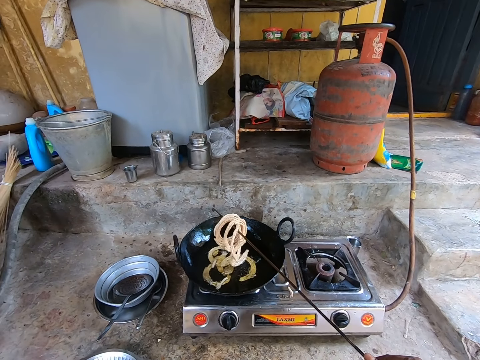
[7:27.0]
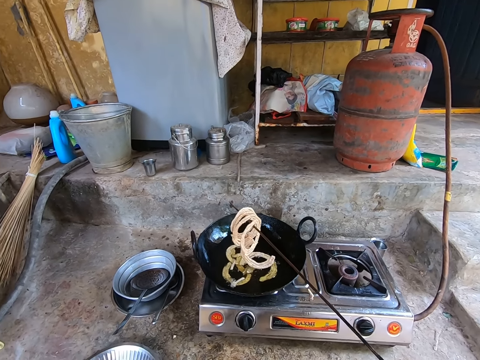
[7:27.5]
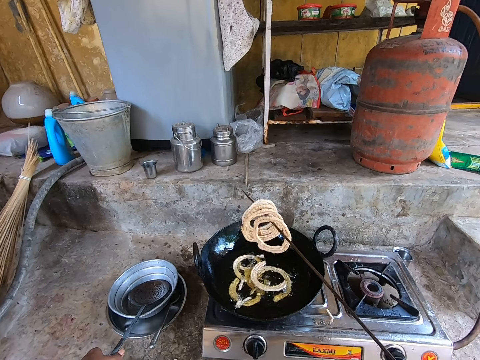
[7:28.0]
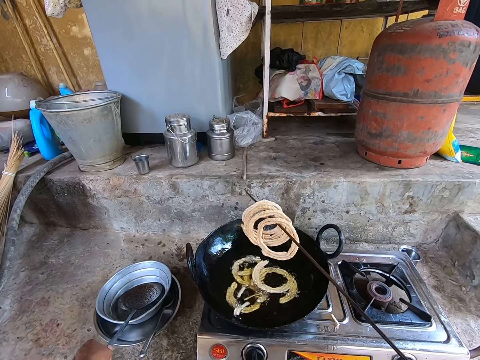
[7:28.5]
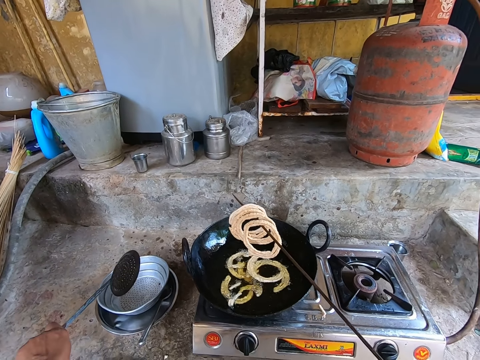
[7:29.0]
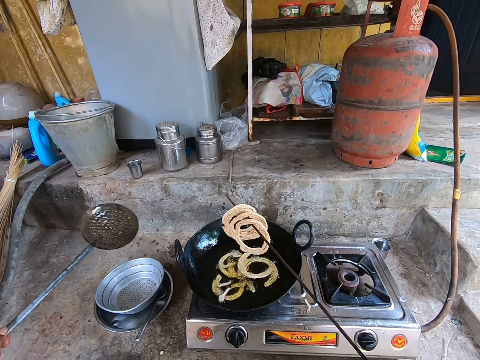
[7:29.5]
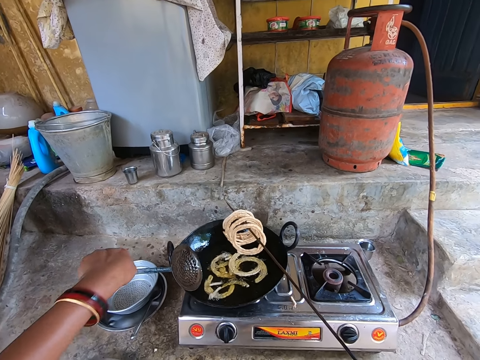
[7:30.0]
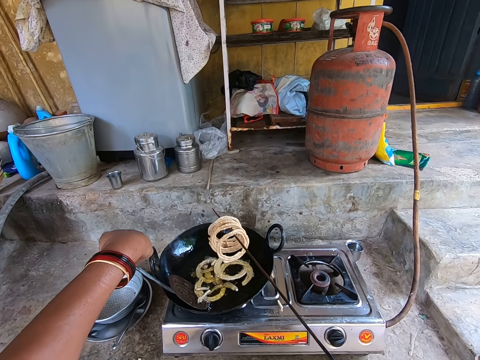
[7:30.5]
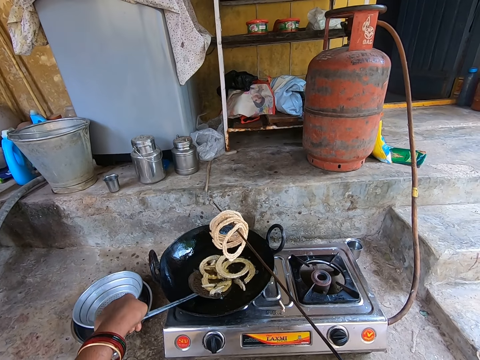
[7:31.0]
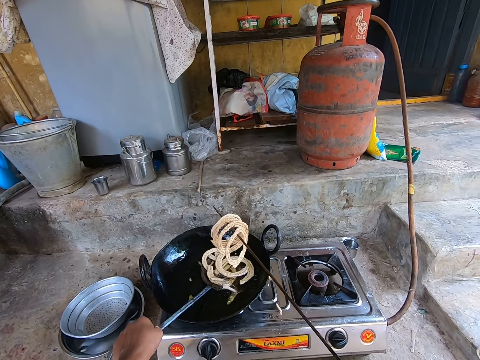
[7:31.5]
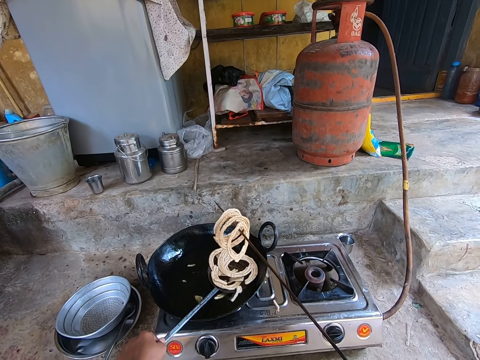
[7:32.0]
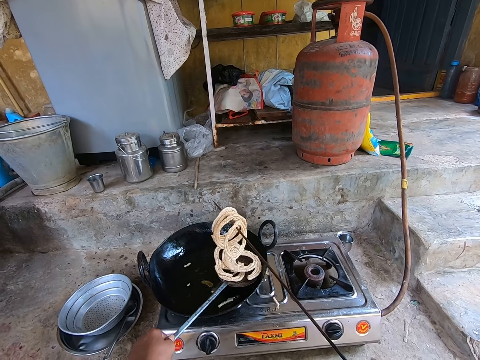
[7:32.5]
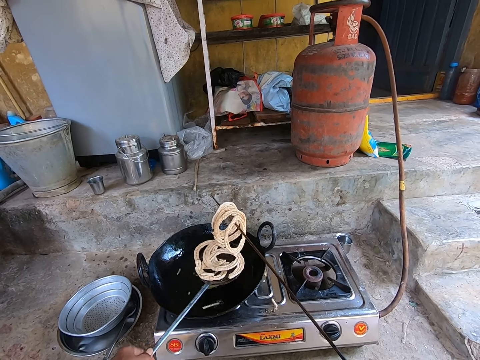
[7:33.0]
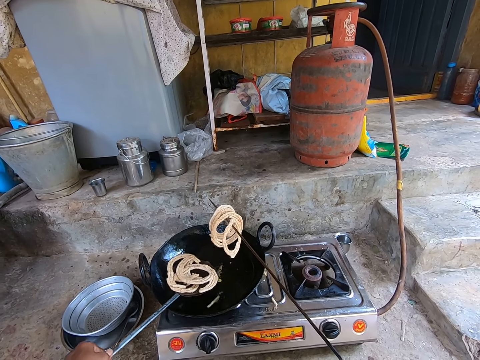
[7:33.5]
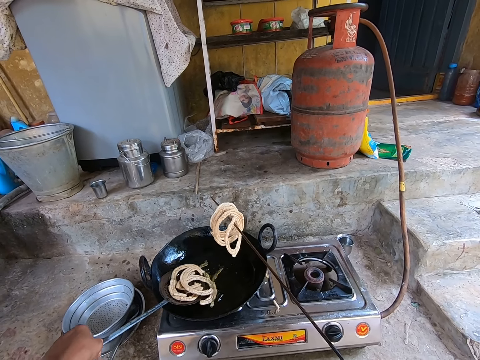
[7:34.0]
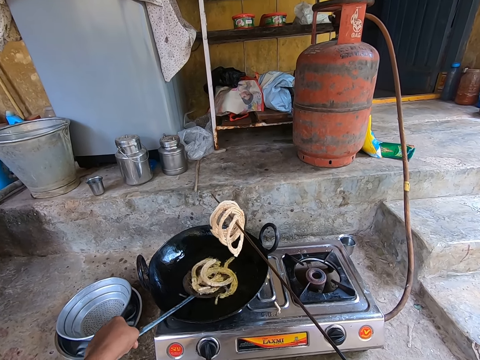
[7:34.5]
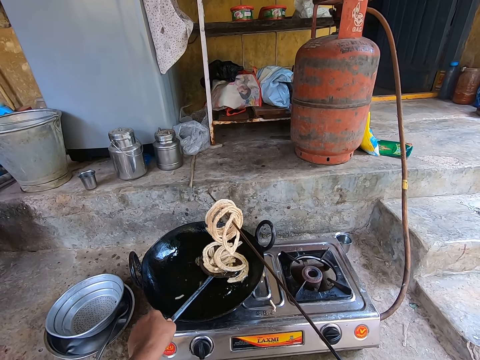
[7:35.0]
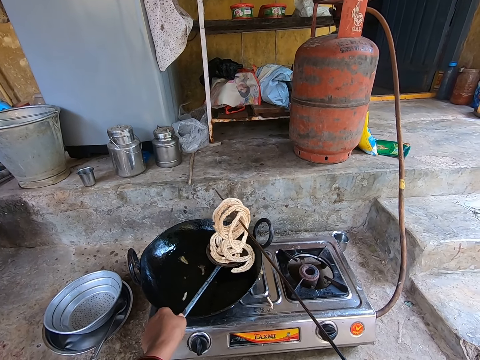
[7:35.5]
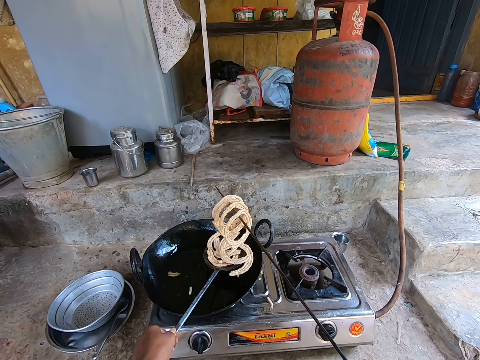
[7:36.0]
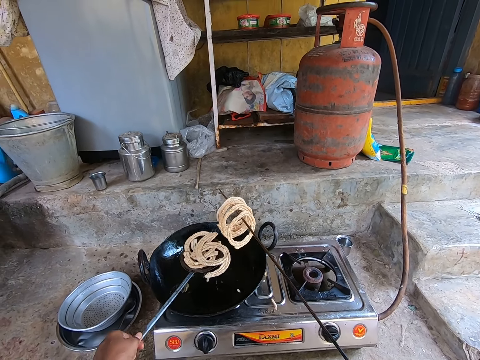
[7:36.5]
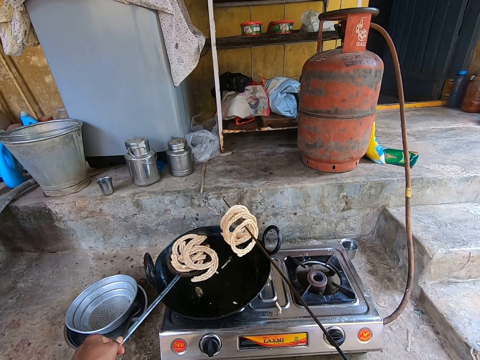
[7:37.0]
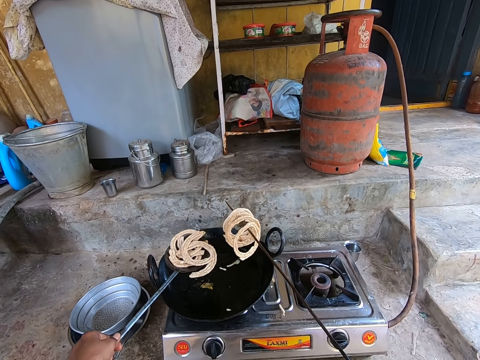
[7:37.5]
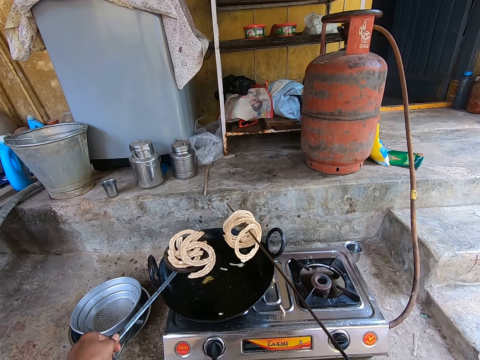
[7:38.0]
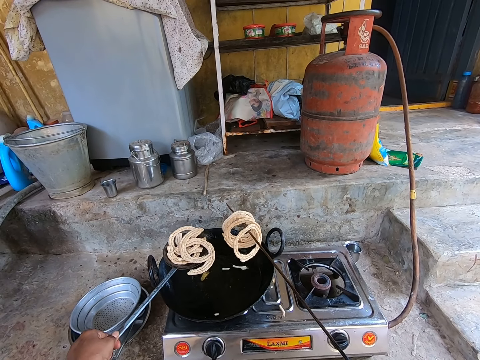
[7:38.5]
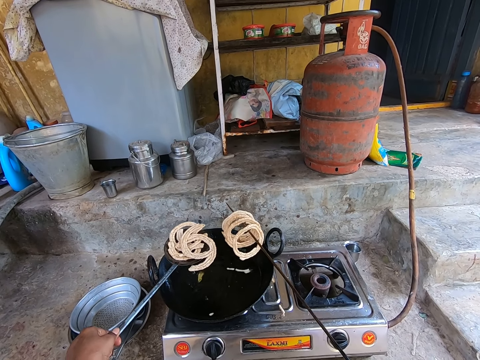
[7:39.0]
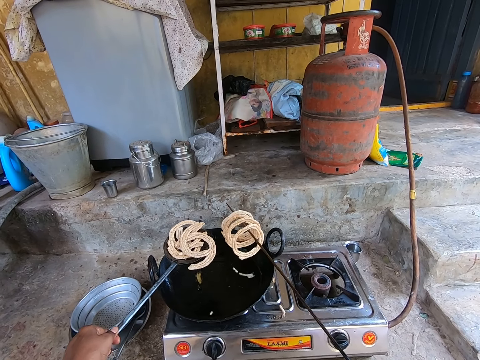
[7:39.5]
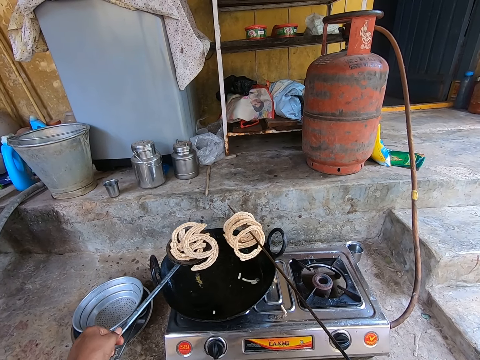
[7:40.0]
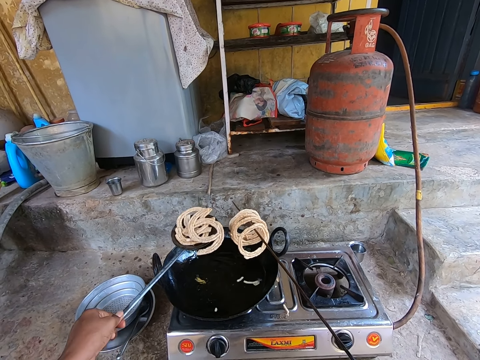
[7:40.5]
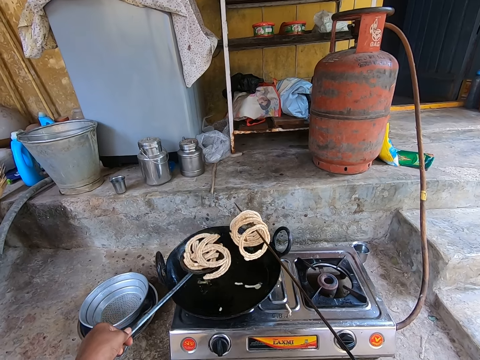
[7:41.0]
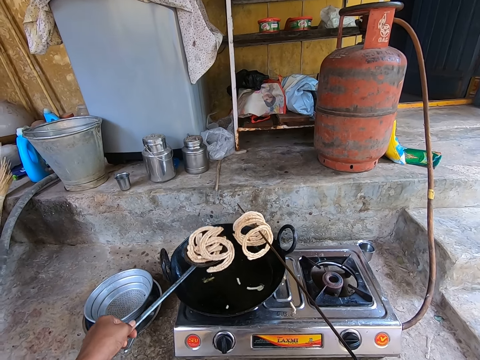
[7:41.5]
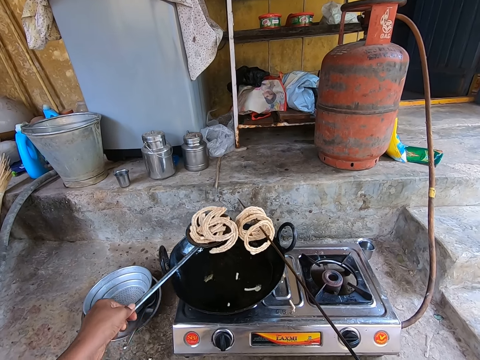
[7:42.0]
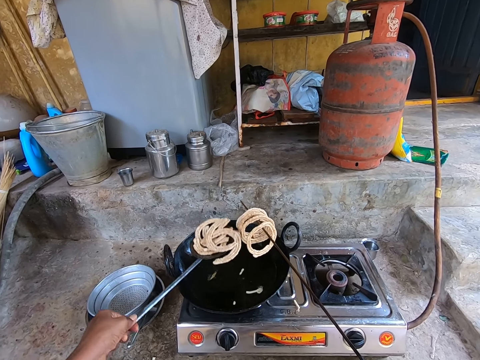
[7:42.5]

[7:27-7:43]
The camera wearer touches a spoon. They move the colander spoon up. They collect the murukku. They mix something in the fire using the spoon. They hold the murukku up. They remove something from the fire. They shake the colander spoon.

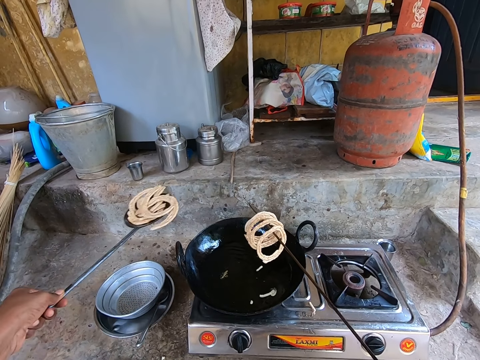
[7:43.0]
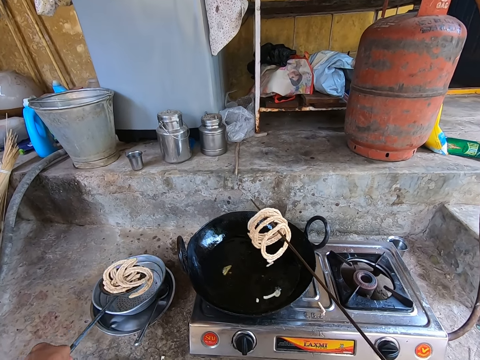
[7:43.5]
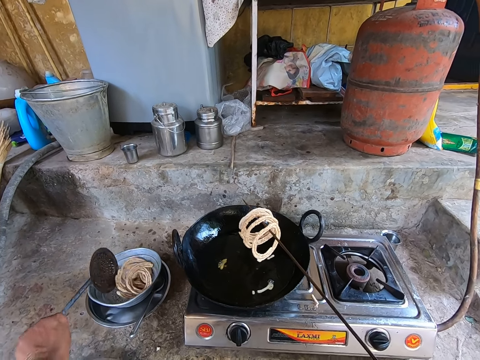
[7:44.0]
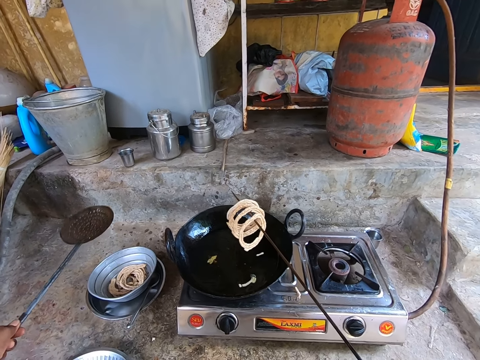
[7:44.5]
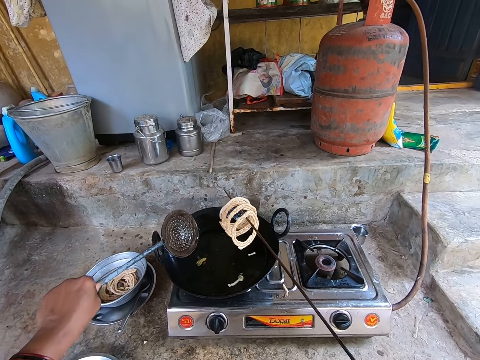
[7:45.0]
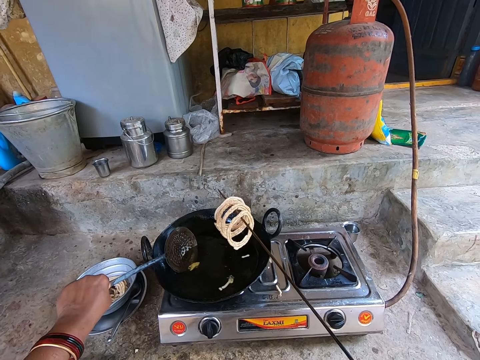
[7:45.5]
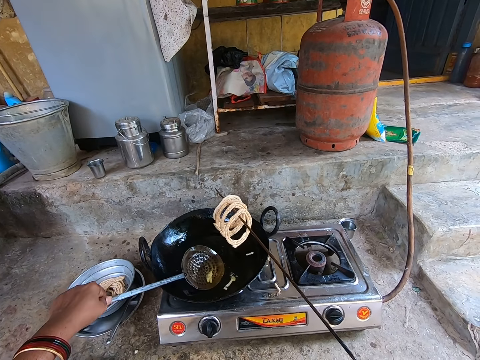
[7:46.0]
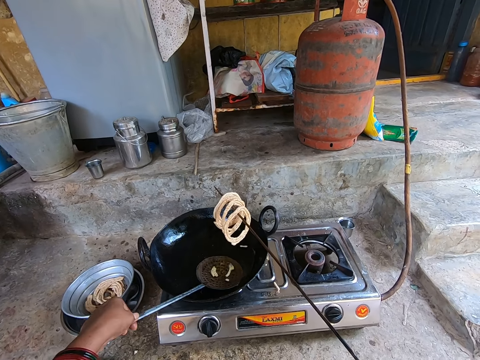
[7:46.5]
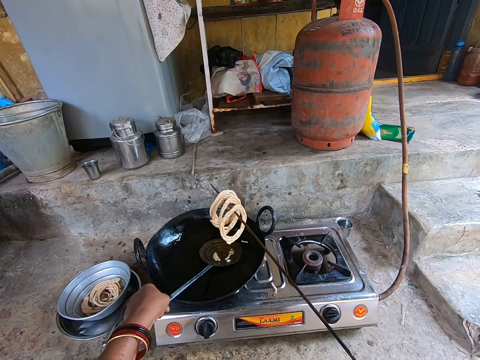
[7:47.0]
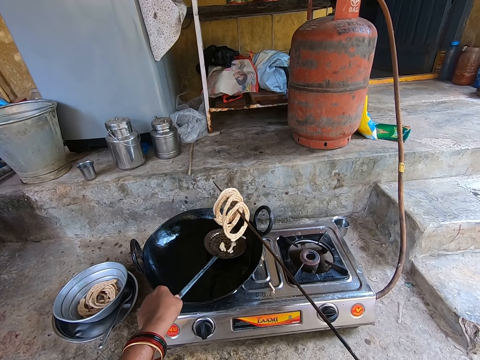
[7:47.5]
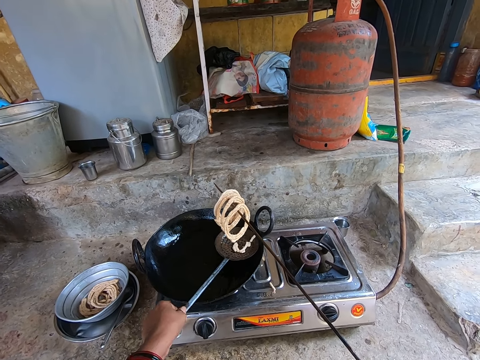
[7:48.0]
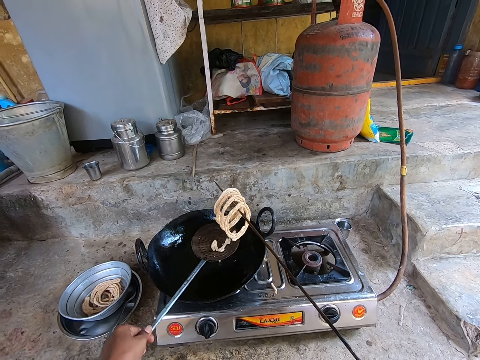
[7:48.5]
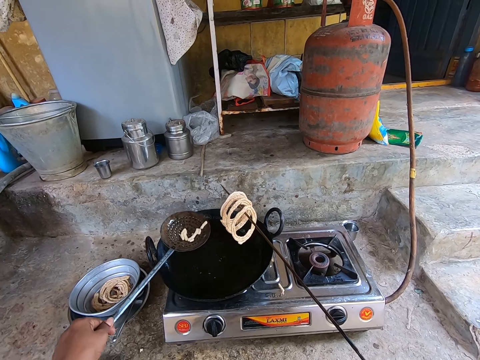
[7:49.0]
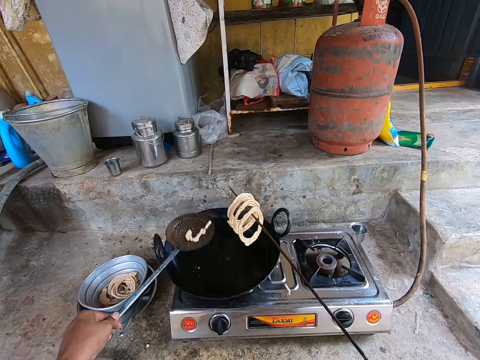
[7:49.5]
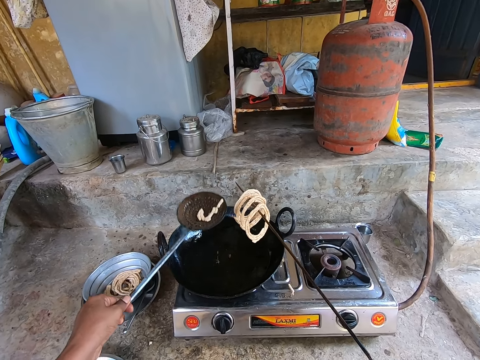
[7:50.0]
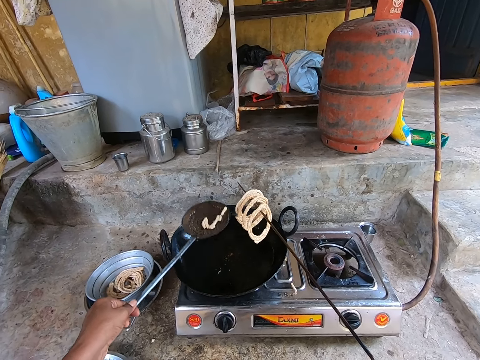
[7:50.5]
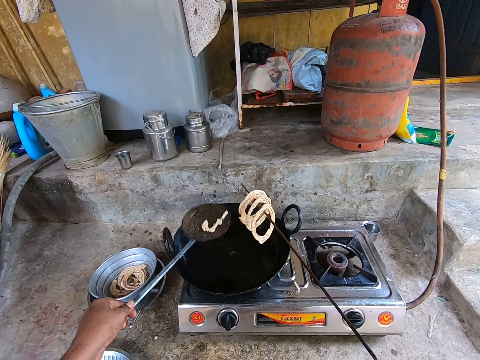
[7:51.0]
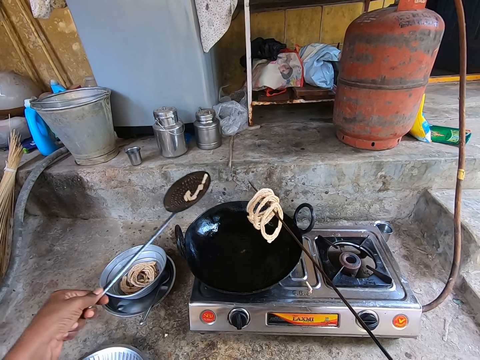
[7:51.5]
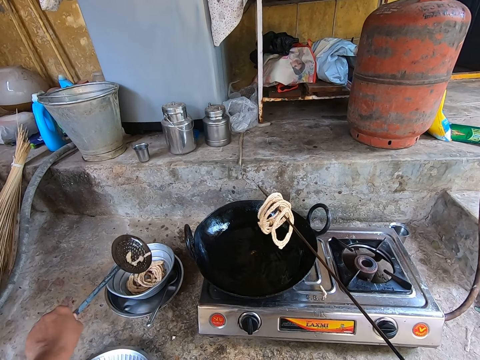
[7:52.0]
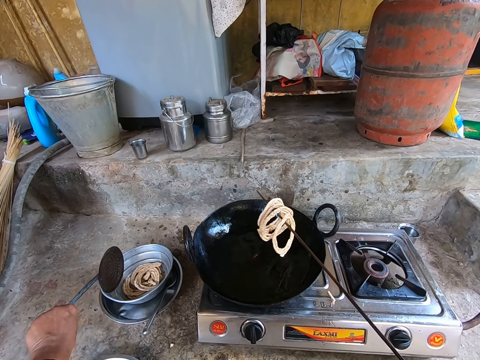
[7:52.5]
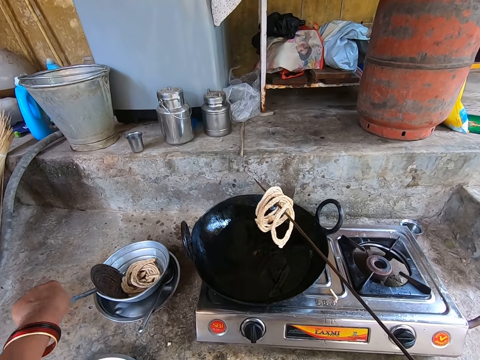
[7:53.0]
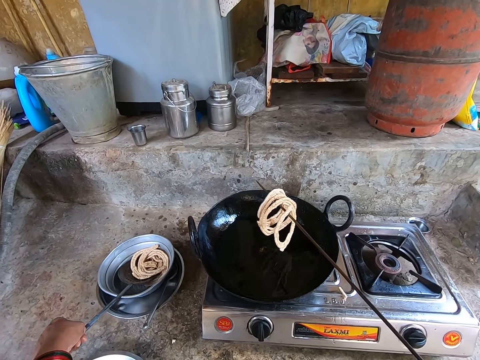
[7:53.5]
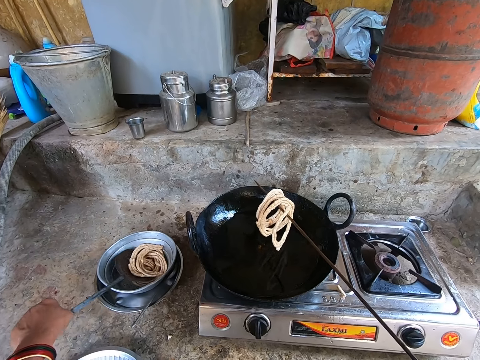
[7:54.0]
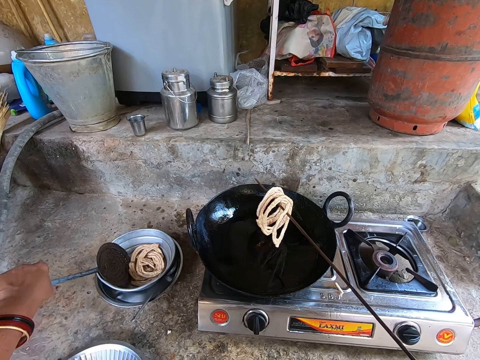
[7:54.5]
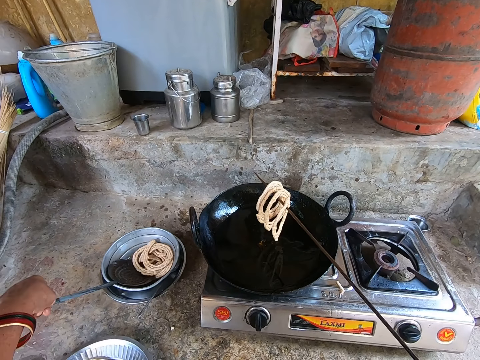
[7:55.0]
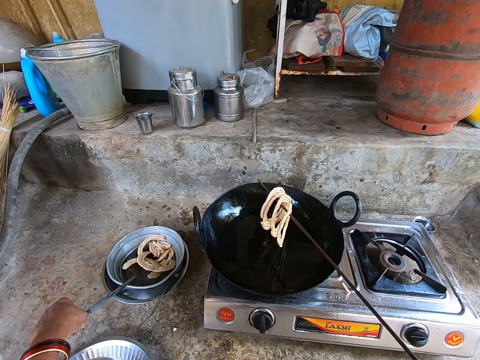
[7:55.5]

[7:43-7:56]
The camera wearer moves the colander spoon down, puts the murukku in the bowl, and moves the colander spoon up. They collect the murukku in the oil. They shake the colander spoon. They drop the murukku in the bowl. They collect the murukku.
